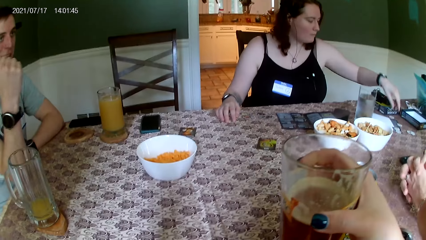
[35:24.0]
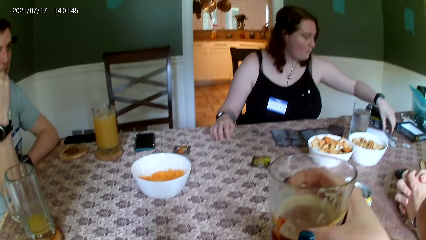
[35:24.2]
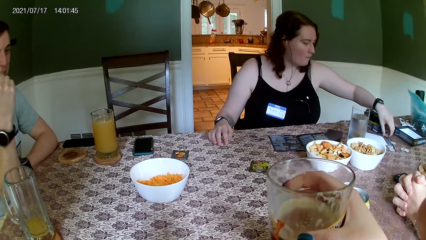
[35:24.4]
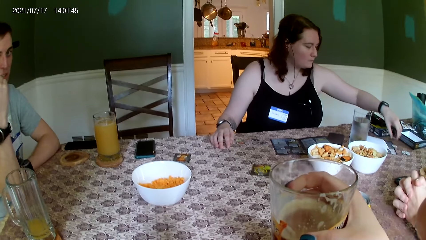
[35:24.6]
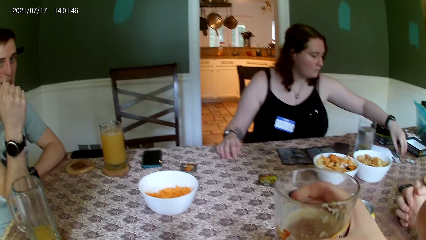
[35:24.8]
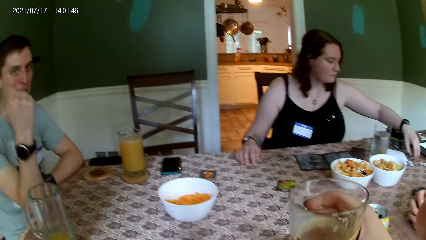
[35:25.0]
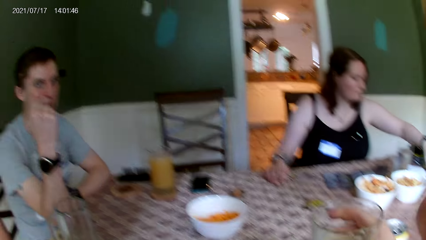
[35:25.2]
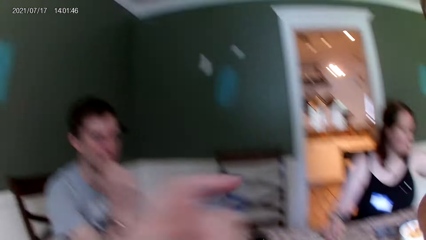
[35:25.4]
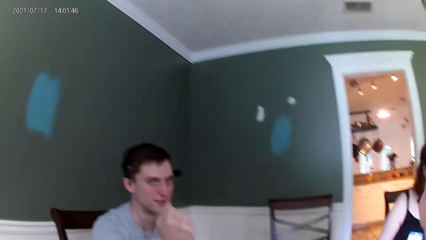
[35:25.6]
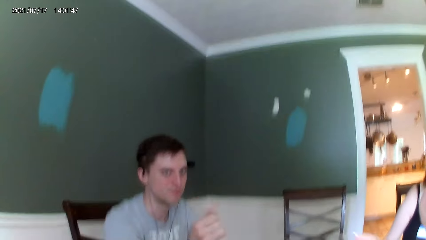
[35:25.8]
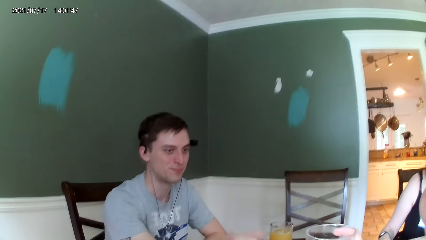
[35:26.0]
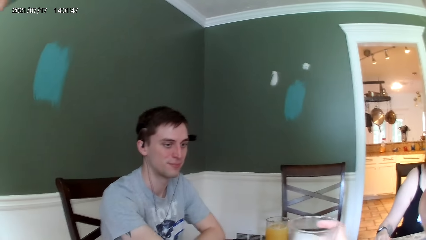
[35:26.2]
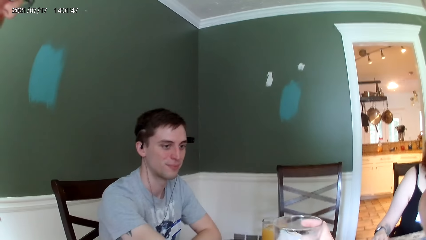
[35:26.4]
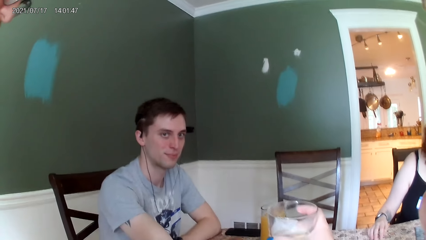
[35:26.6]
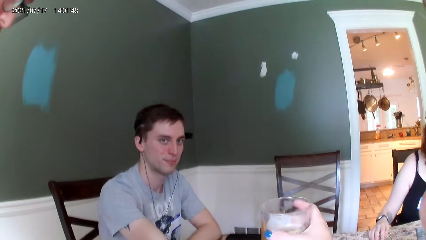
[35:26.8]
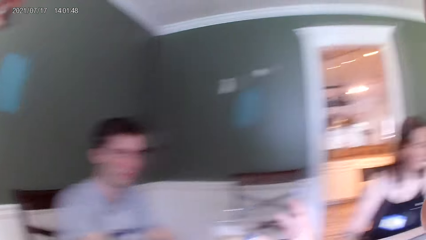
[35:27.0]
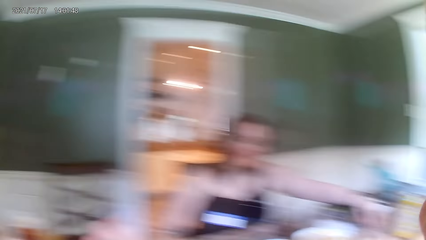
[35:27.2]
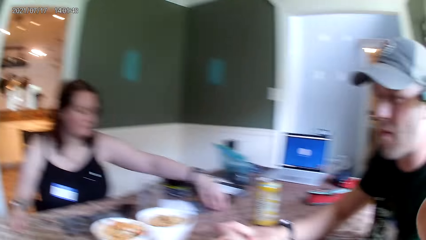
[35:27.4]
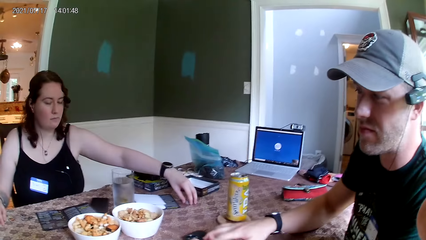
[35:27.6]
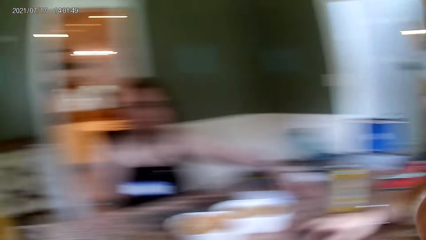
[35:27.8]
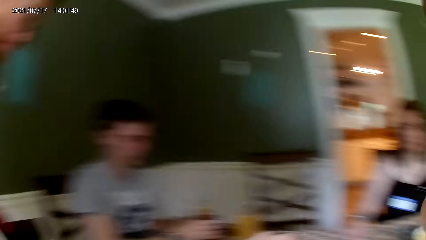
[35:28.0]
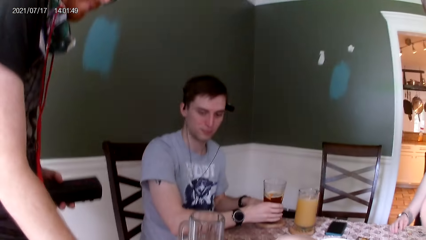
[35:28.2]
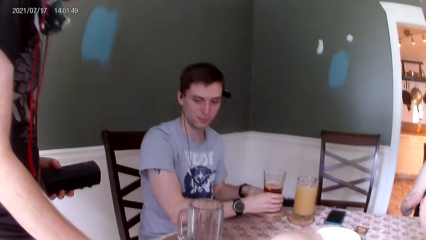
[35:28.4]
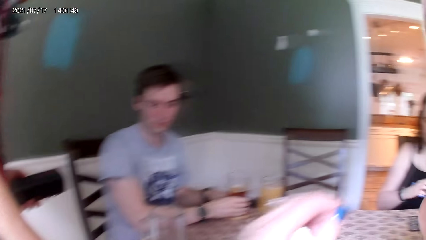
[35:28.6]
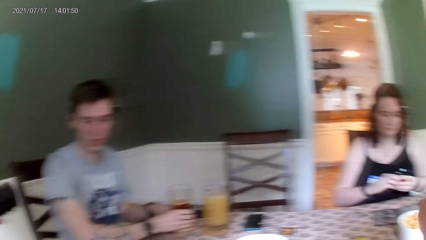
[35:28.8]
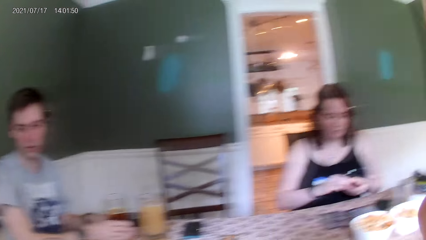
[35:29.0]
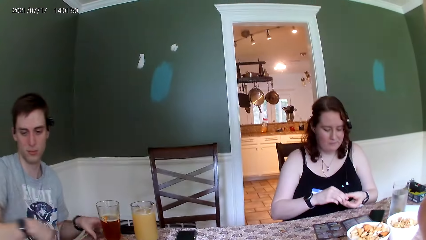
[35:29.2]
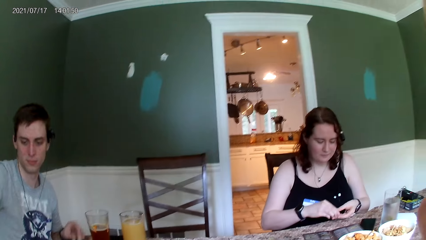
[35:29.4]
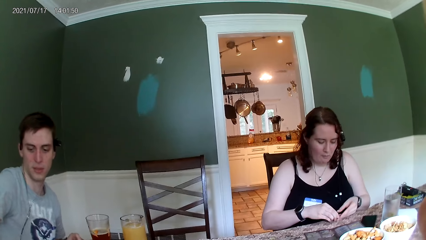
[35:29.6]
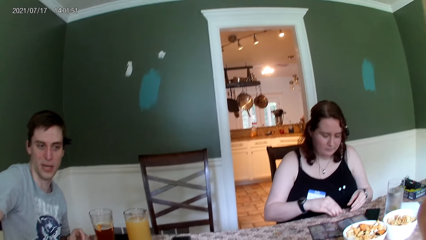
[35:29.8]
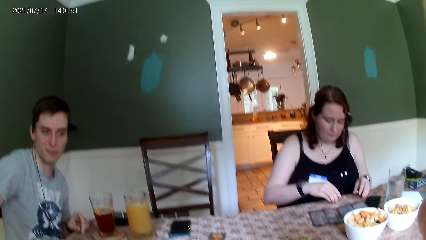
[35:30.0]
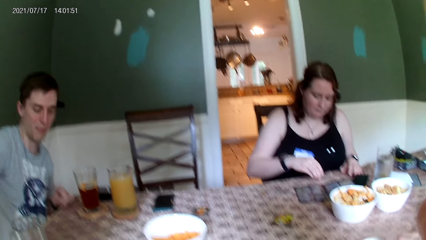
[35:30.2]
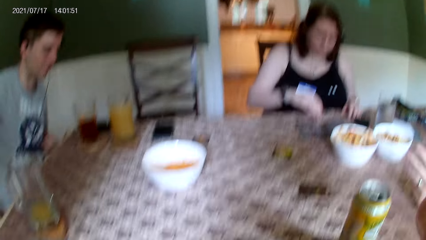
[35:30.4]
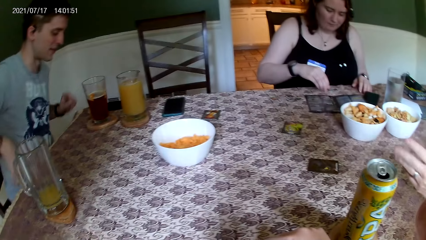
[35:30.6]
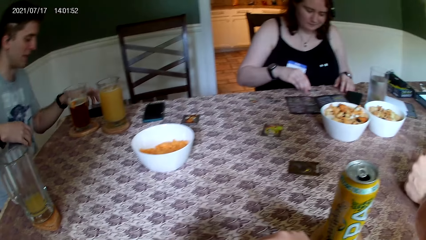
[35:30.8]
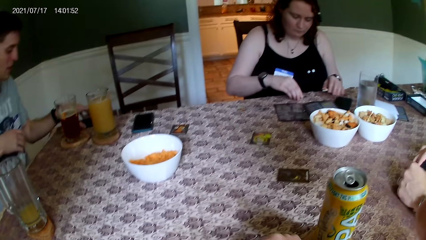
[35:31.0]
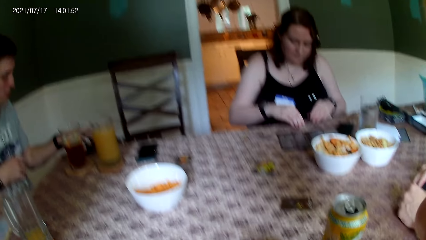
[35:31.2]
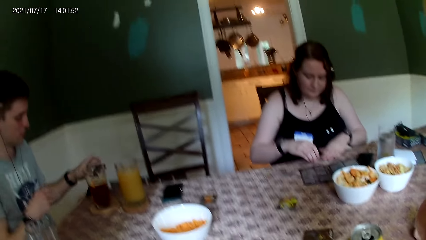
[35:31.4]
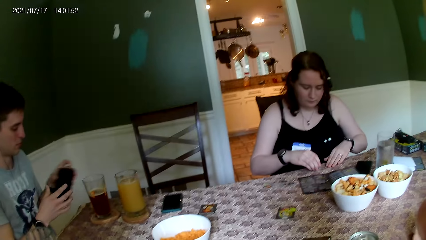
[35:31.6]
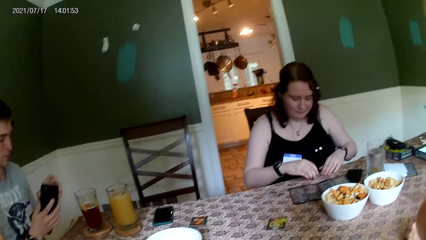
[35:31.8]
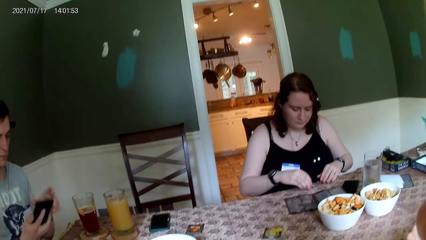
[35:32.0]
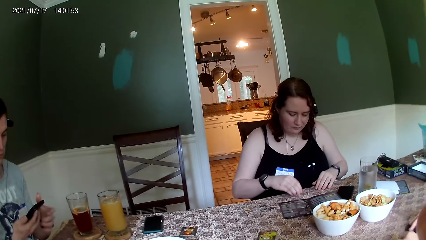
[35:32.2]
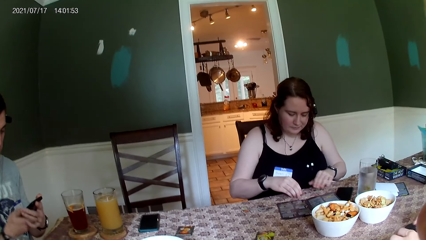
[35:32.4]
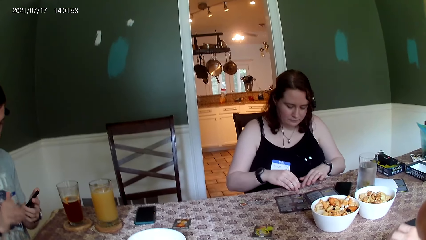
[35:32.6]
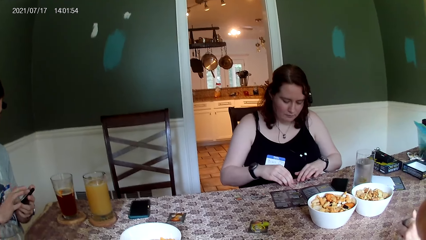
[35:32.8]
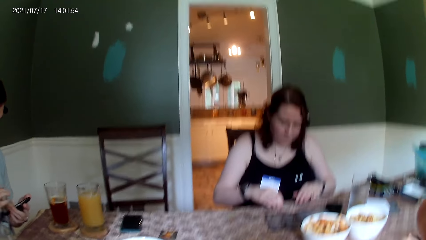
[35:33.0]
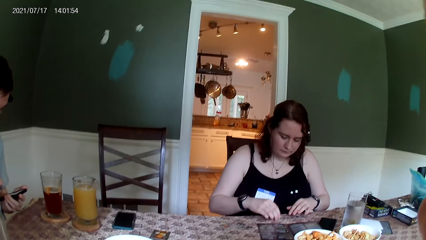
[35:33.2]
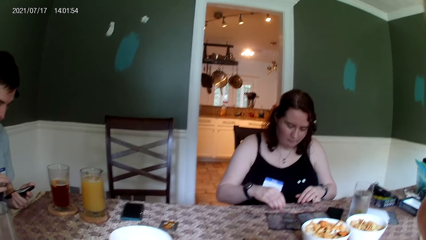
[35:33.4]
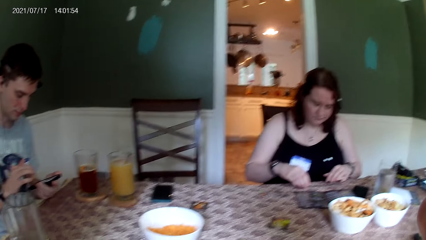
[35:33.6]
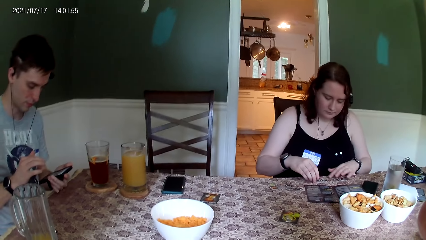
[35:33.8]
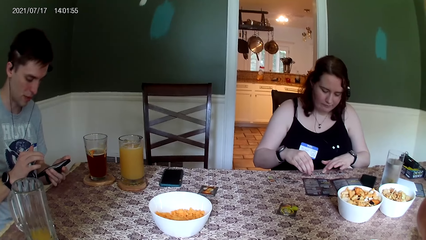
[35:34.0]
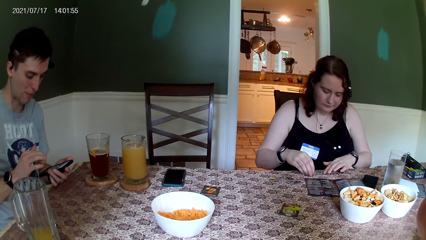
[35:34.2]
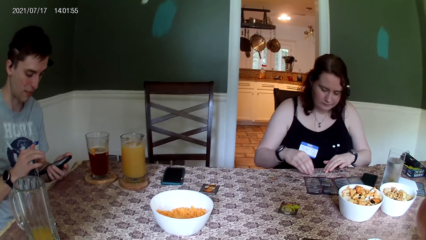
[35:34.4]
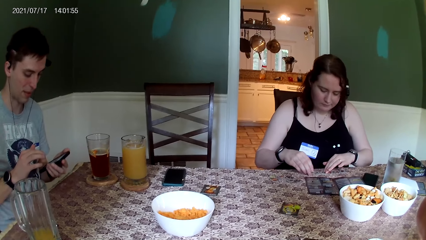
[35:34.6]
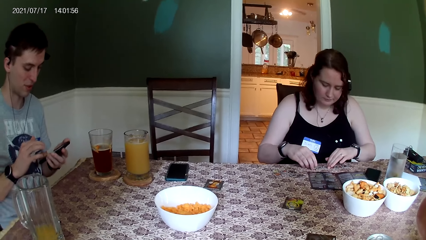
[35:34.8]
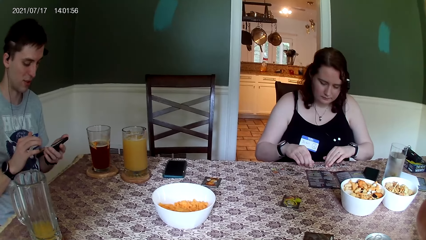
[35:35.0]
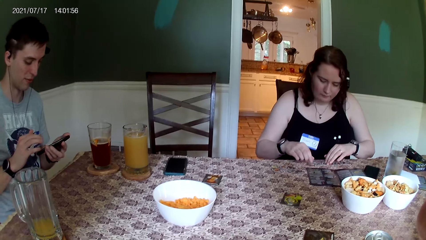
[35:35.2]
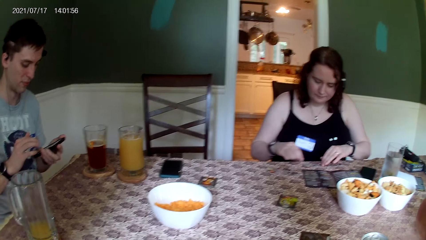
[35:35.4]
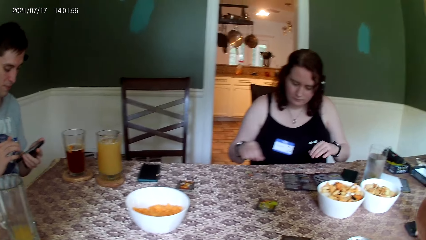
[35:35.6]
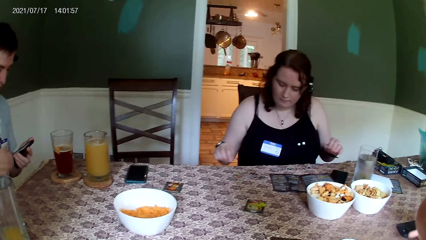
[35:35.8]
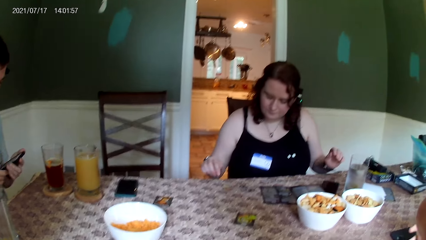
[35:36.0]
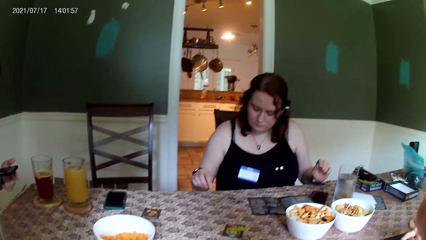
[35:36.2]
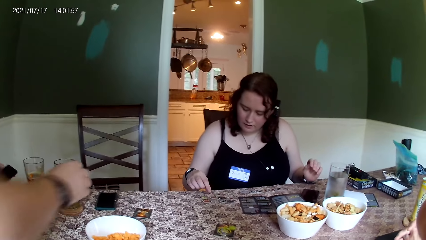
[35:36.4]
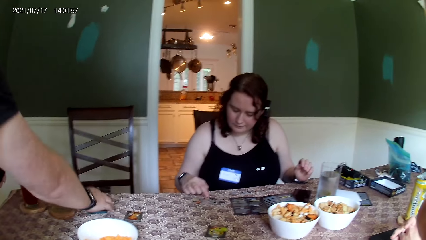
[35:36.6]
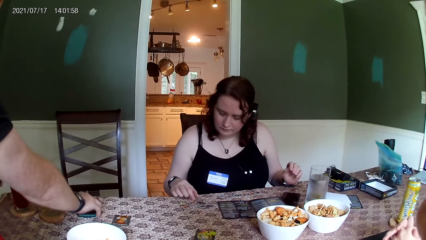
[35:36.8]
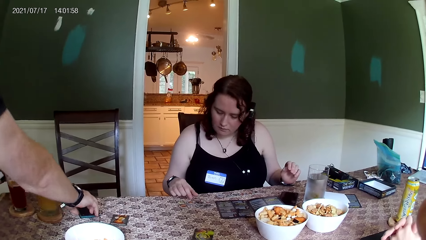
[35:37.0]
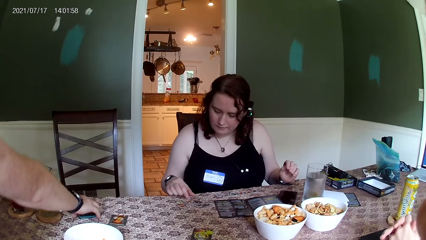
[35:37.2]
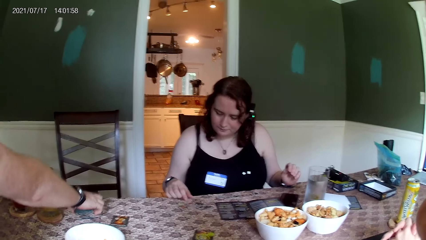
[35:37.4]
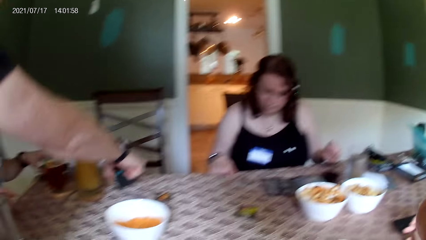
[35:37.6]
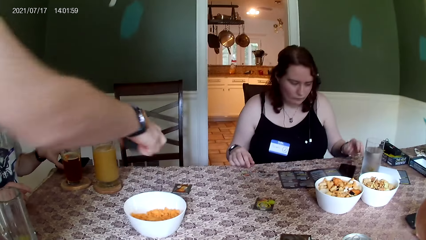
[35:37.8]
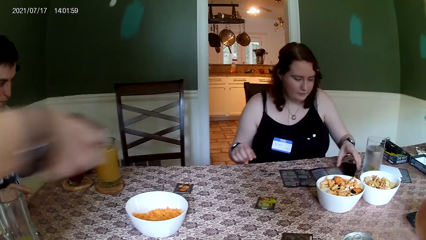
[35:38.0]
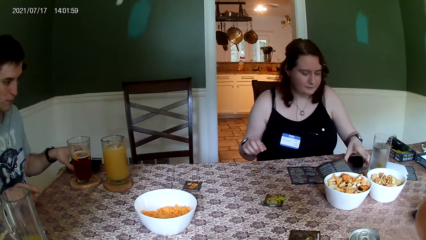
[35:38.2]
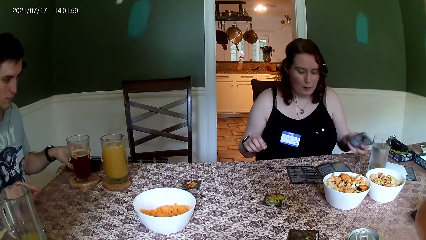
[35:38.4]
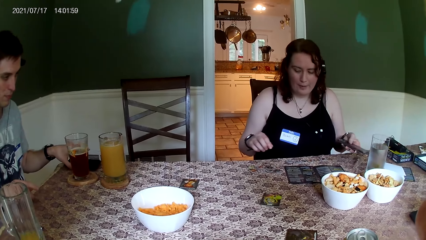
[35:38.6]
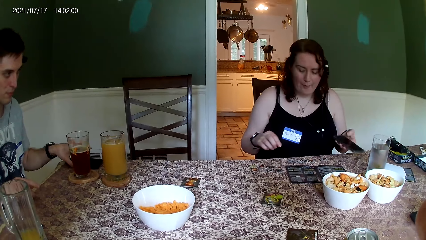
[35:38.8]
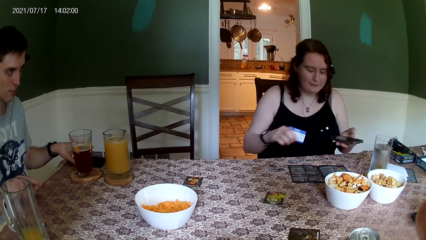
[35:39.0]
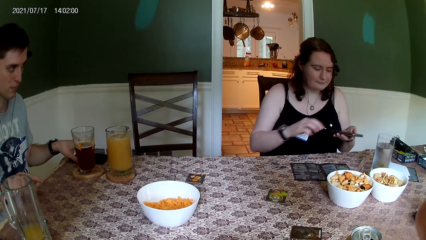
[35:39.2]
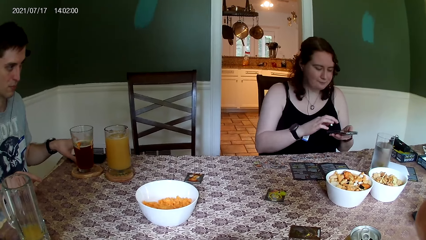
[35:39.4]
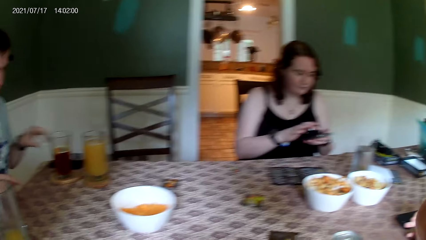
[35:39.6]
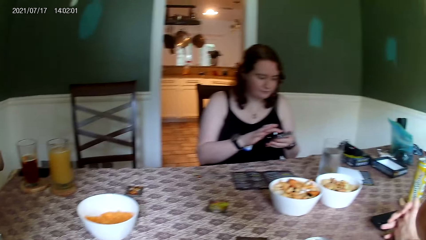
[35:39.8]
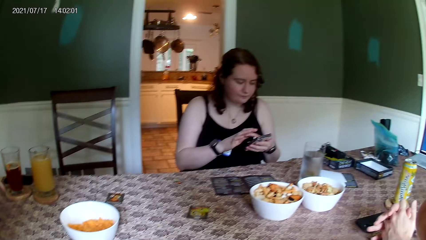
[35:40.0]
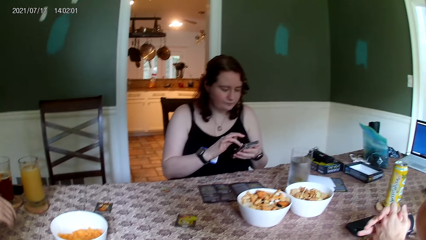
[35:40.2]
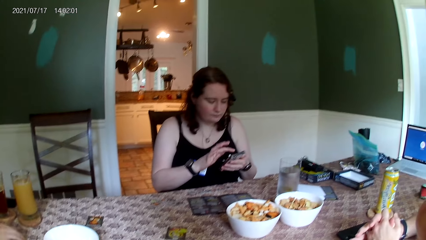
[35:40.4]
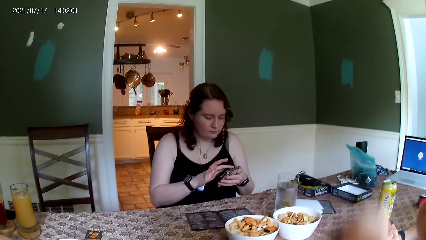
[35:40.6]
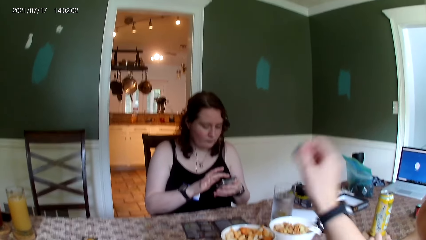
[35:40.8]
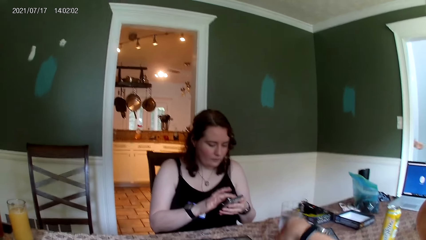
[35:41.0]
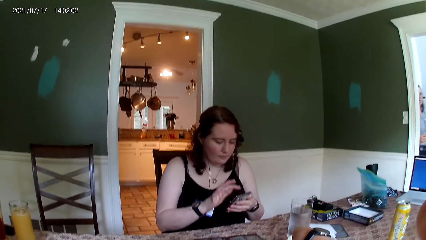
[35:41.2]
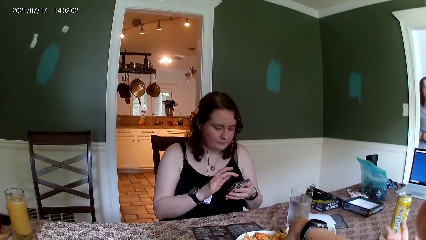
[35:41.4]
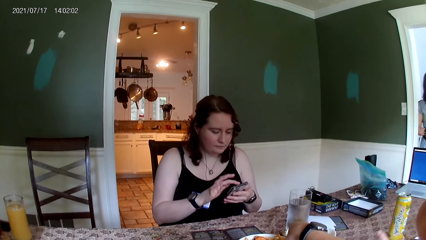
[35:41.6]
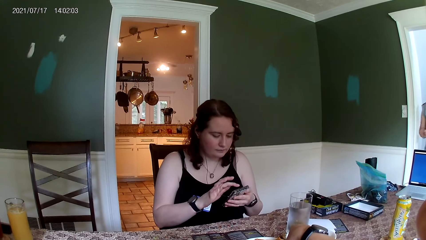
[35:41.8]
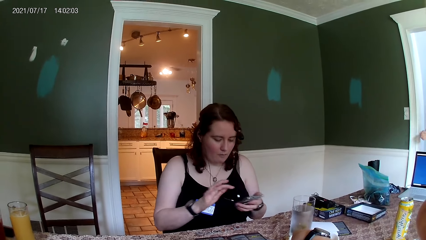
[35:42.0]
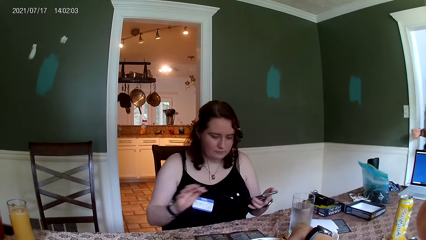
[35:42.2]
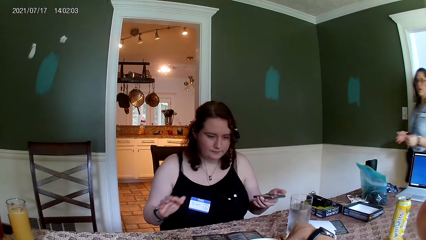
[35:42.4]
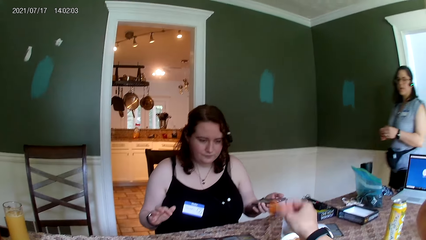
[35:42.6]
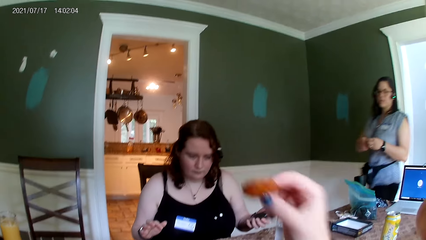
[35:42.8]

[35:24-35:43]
A woman takes some chips from the table with her right hand. The woman moves the werewolf token on the table. The camera wearer converses with a man. She looks around. She passes the glass cup to the man with her right hand. The man drops the cup on the cup pad on the table with his right hand. The woman drops the chip in her left hand on the table and puts the token on the table. The man picks up a phone on the table with his left hand. The woman spreads the chip on the table with both hands. The man operates the phone in his hand with his right hand. The woman moves the werewolf tokens on the table. The camera wearer converses with another man. A third man picks up a phone from the table with his right hand. The woman picks up a phone from the table with her left hand. She operates the phone with her right hand. The second man converses with the camera wearer. The woman scrolls the phone. The camera wearer takes a chip from the bowl on the table with her right hand.
